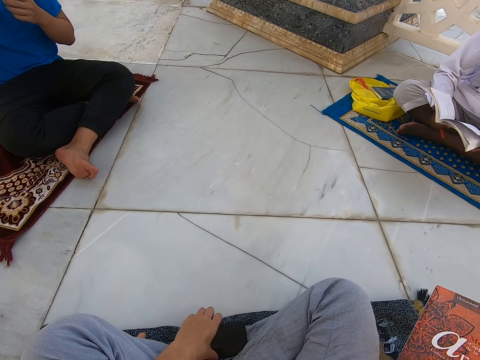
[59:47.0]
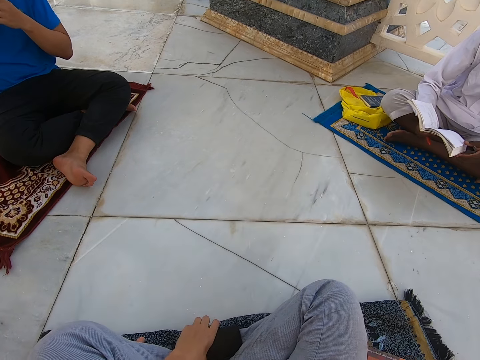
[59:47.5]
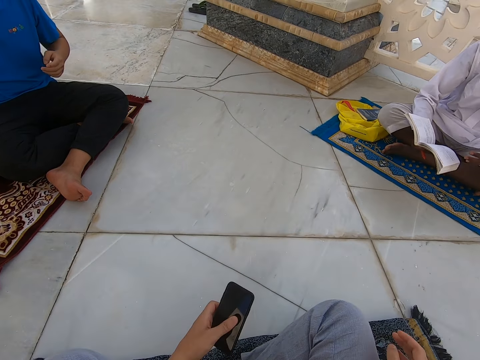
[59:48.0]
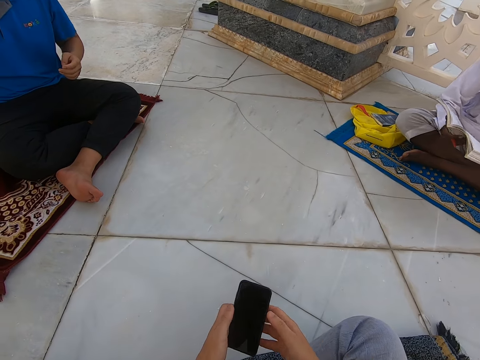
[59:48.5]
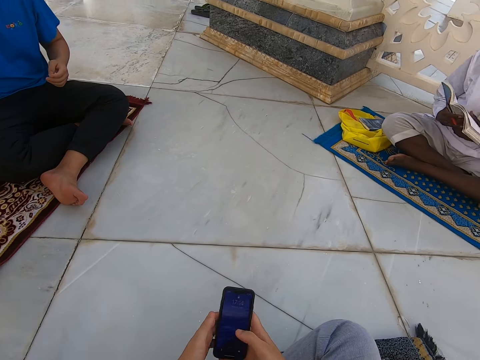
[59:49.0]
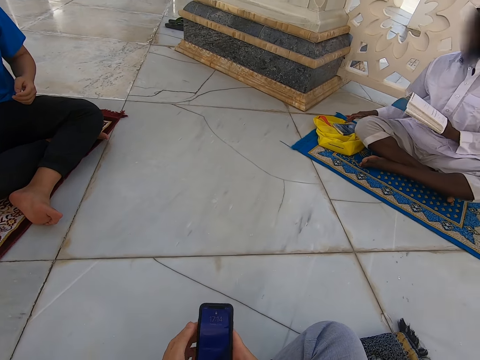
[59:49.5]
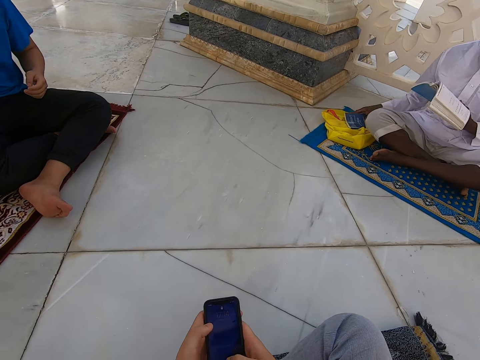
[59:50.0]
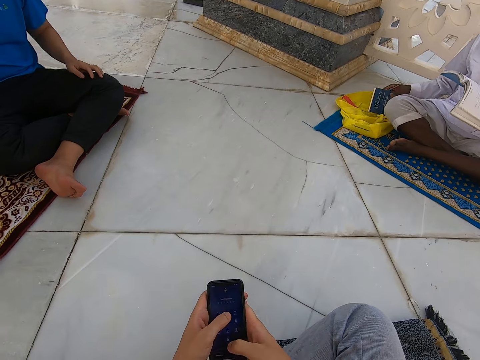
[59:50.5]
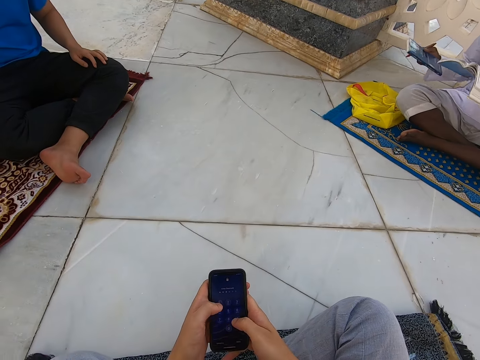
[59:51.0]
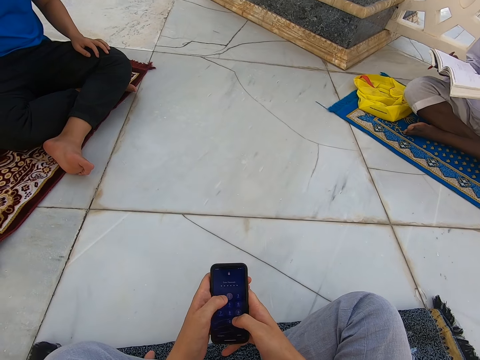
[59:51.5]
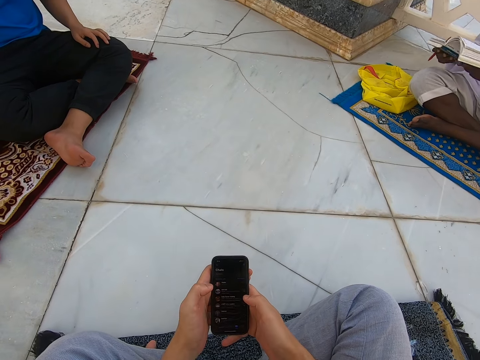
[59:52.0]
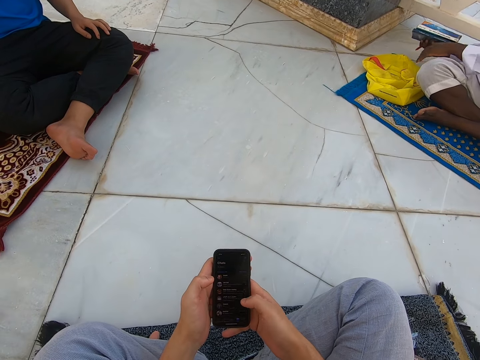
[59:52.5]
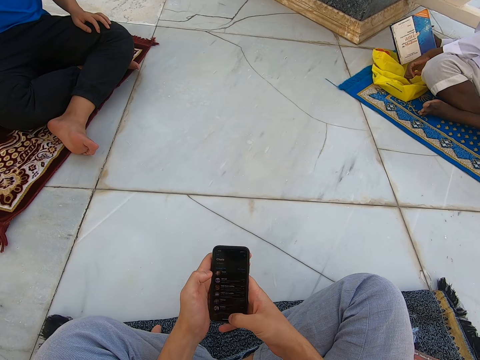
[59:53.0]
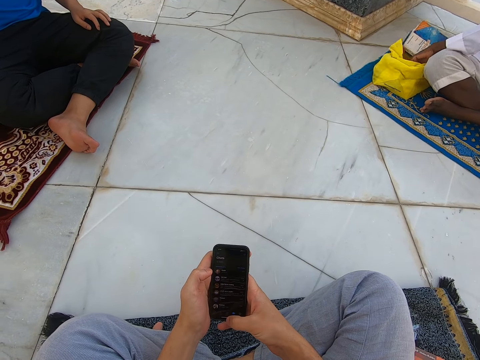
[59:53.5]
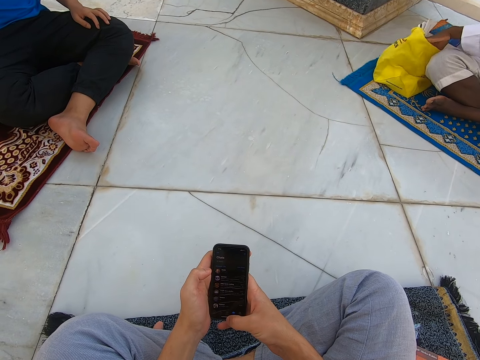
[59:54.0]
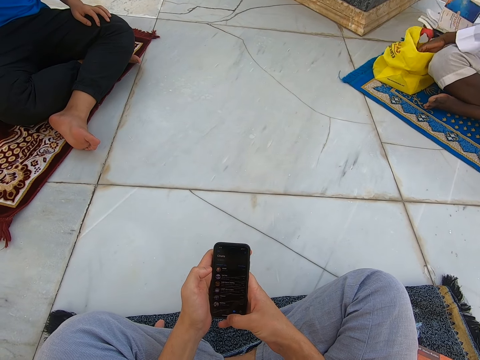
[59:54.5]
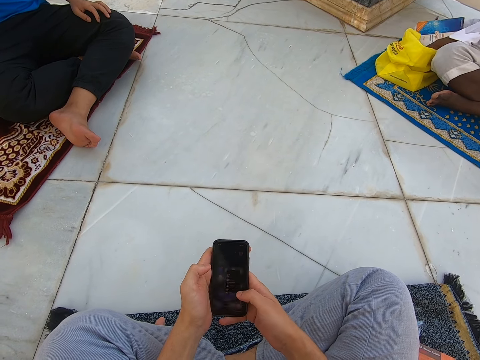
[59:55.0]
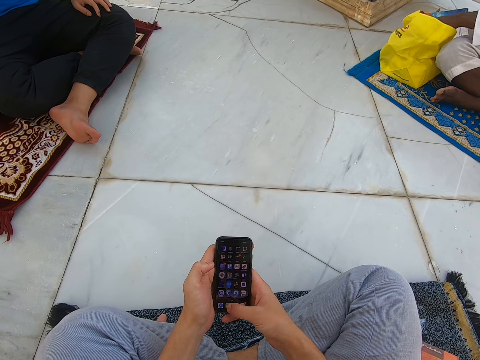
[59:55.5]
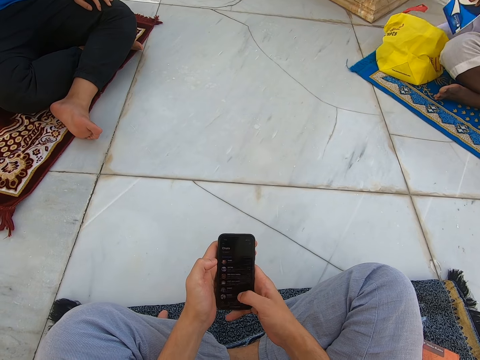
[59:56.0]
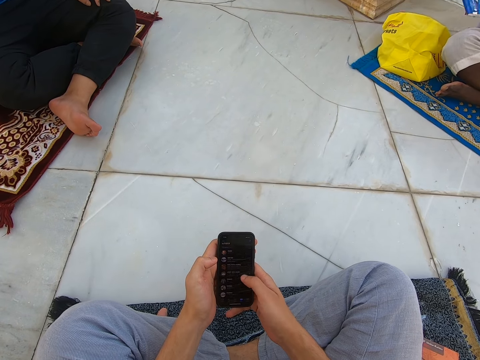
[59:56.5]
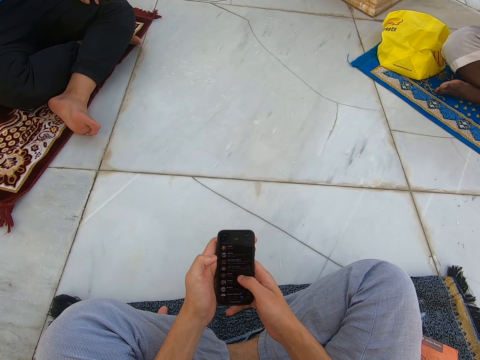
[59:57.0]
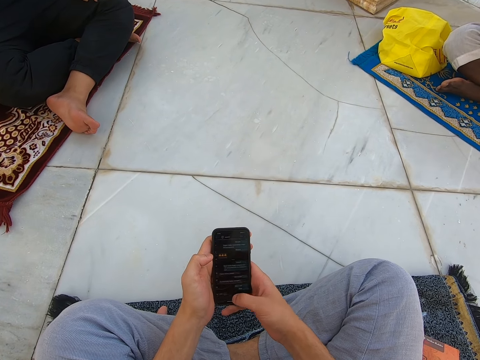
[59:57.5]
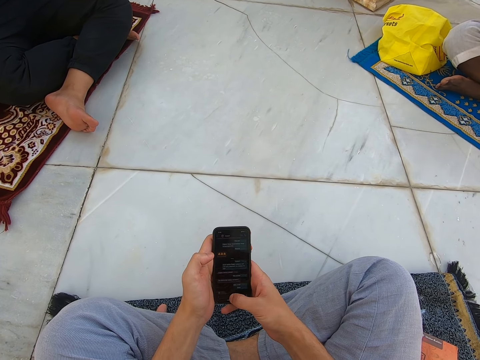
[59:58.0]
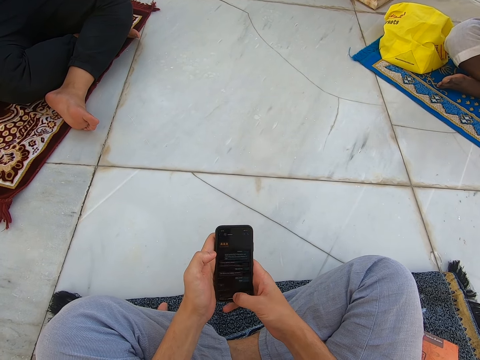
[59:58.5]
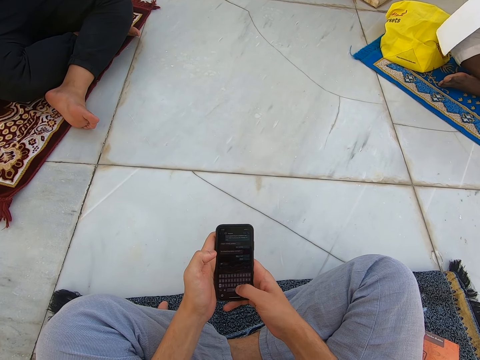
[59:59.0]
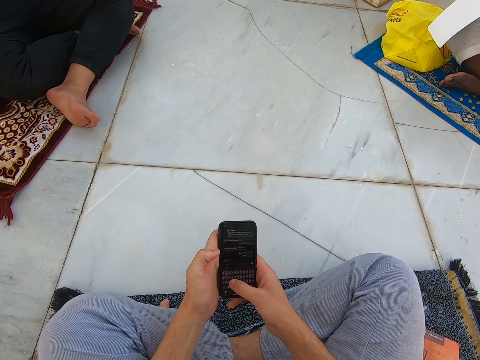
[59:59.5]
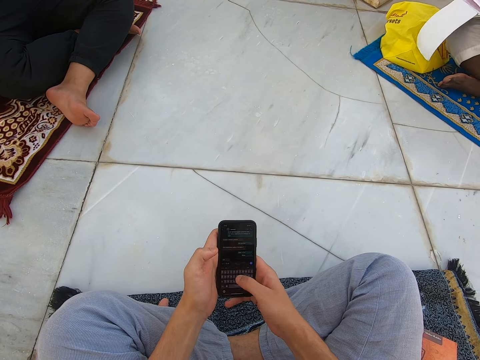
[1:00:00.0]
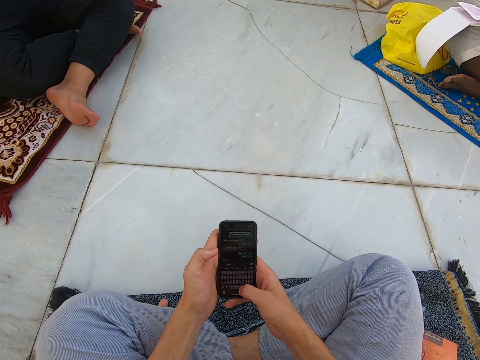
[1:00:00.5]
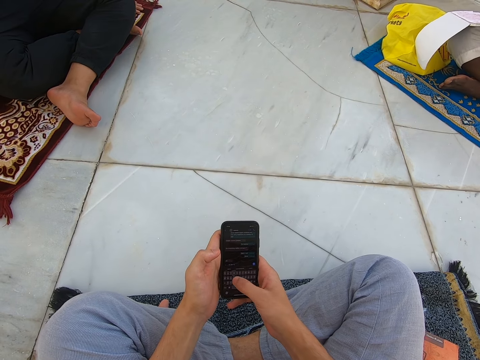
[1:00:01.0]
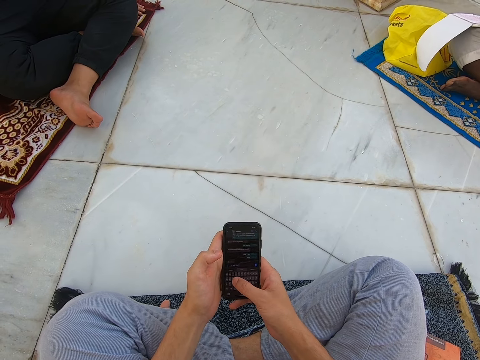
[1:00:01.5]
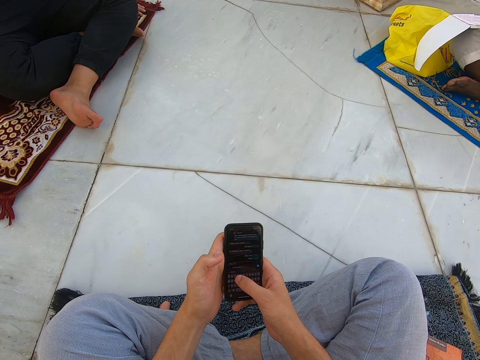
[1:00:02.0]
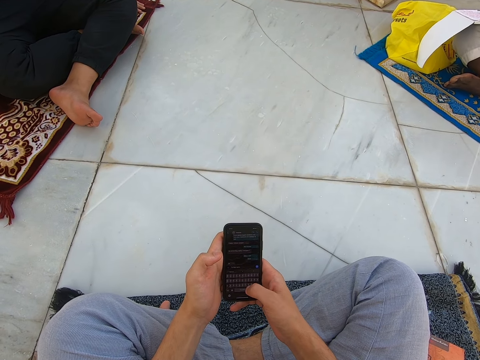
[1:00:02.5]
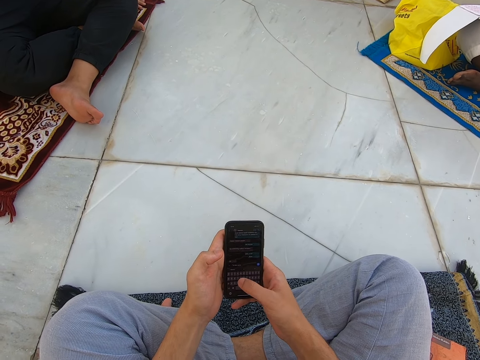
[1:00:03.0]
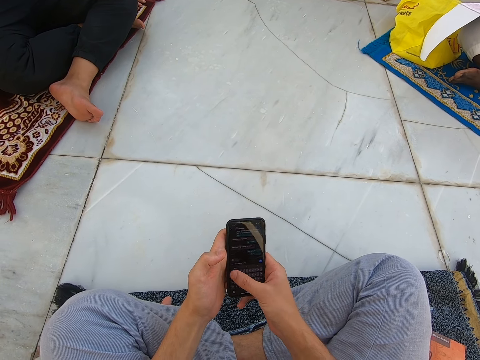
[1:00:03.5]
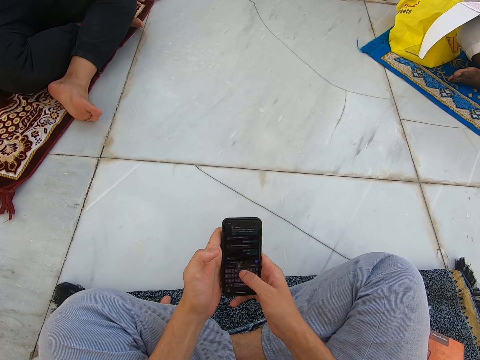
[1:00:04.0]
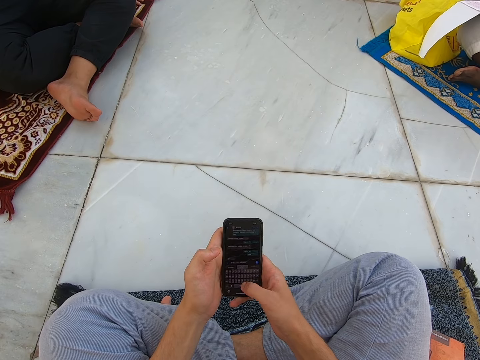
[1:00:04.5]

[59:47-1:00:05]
The camera wearer picks the phone from the floor. They touch the phone, scroll the phone, press the phone and scroll the phone. A person puts books on the bag. The camera wearer types on the phone. They touch the phone.

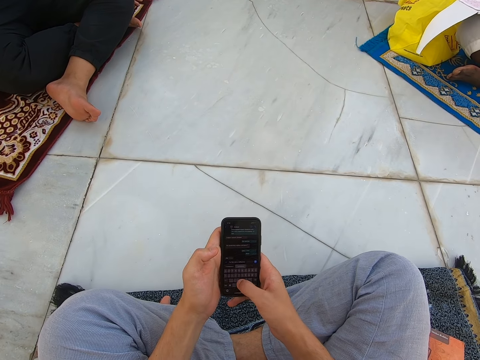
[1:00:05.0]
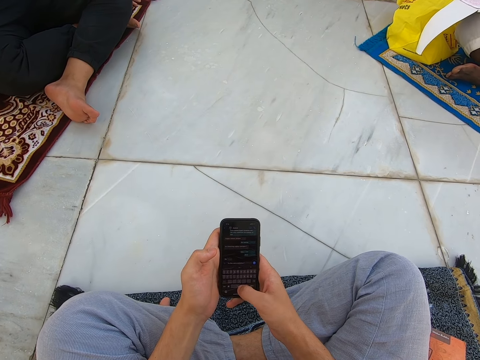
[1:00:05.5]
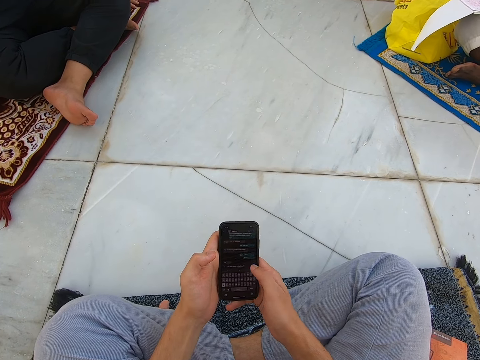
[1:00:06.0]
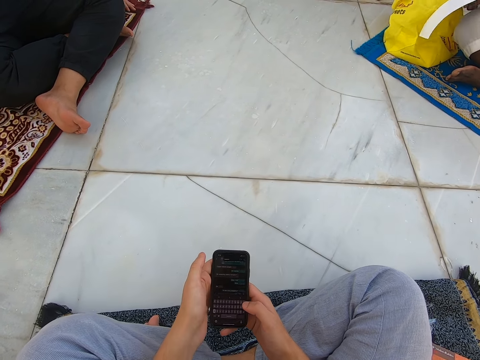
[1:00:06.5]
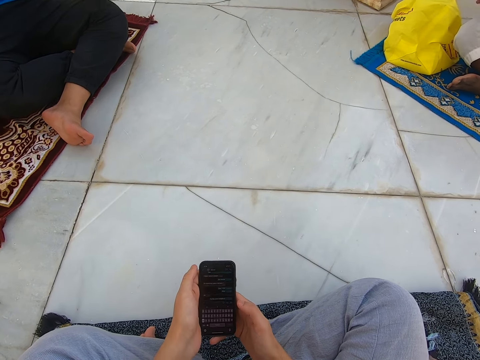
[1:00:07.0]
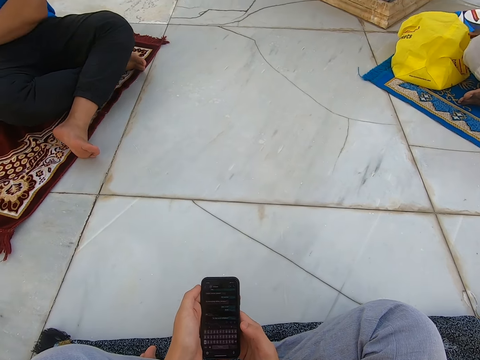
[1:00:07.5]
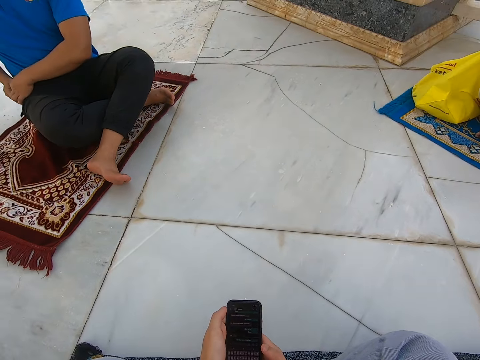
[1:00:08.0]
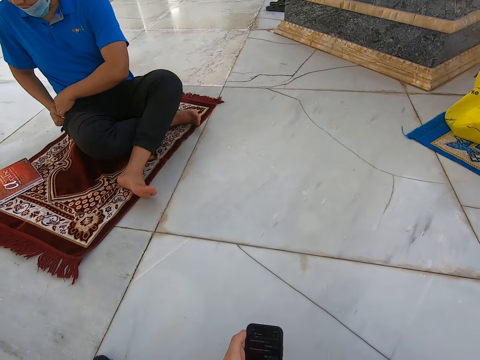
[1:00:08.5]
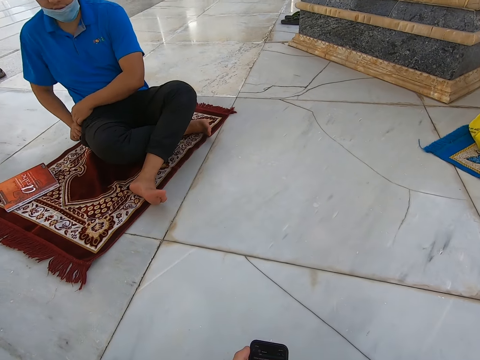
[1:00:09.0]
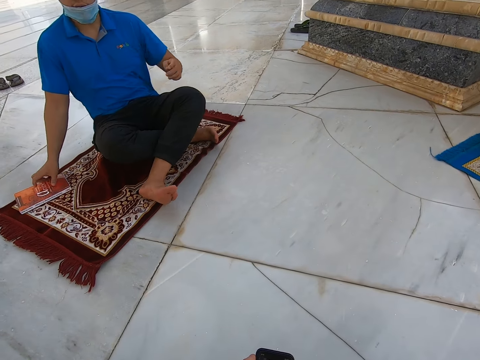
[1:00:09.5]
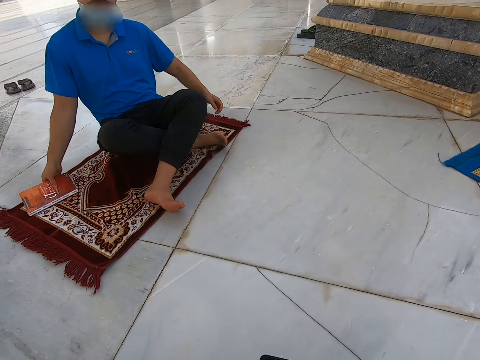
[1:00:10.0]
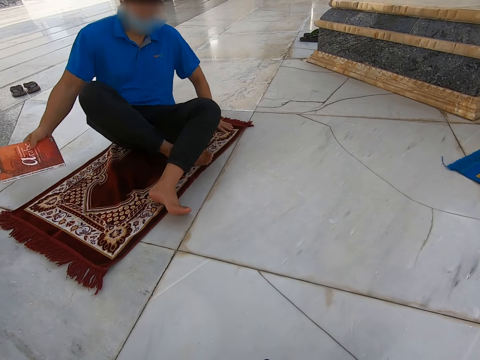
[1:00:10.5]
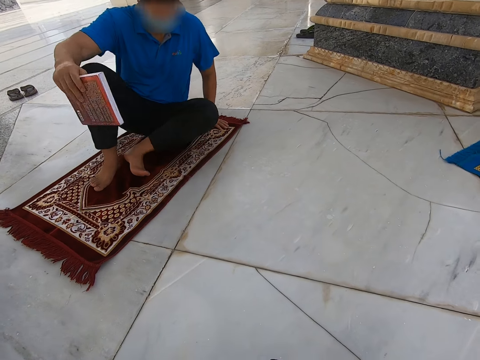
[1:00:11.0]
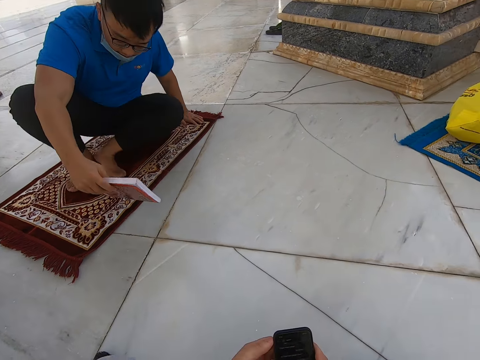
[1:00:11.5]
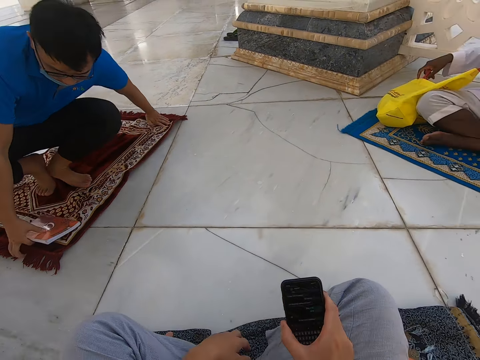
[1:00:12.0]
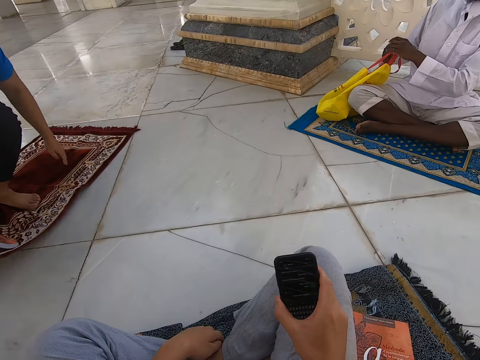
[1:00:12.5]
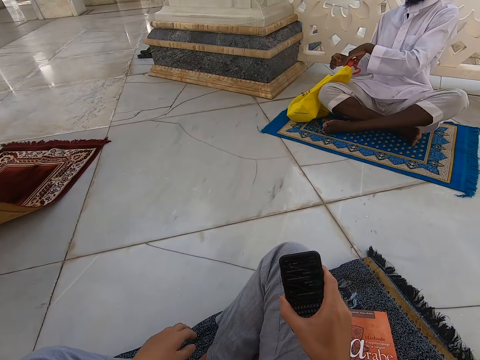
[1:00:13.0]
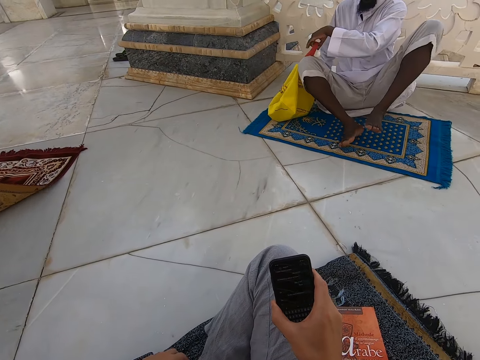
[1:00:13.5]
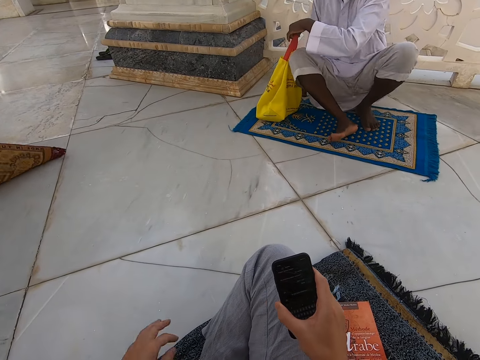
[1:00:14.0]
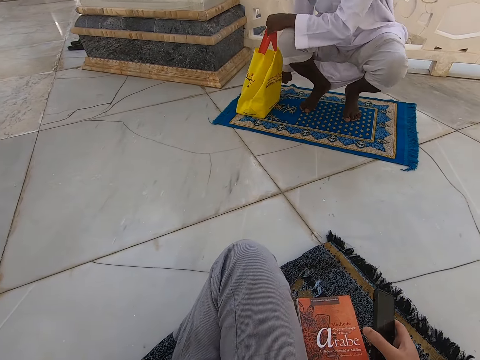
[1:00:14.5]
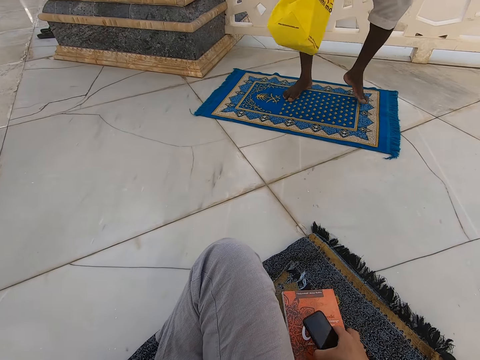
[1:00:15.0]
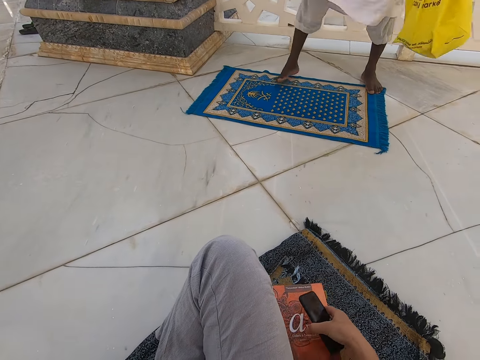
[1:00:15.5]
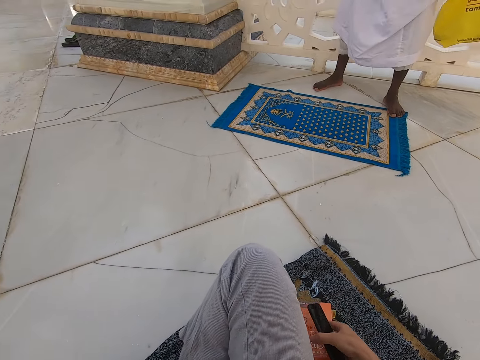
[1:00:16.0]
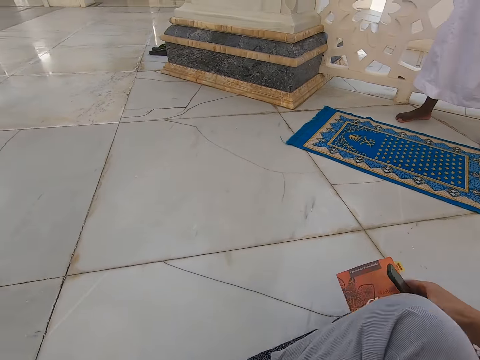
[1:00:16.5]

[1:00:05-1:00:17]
The camera wearer looks at the phone. A person touches a pocket. The person stands. Another person stands. The camera wearer picks up the book.
